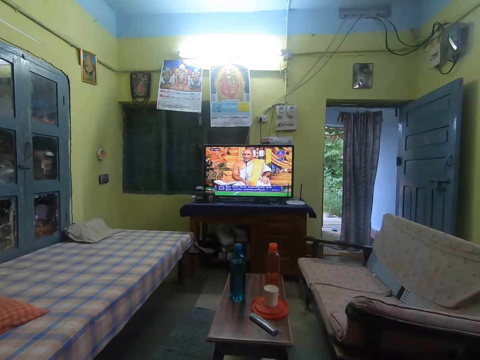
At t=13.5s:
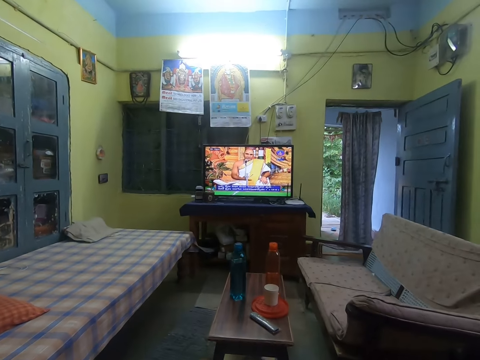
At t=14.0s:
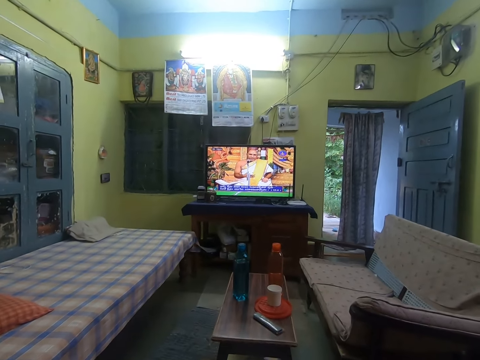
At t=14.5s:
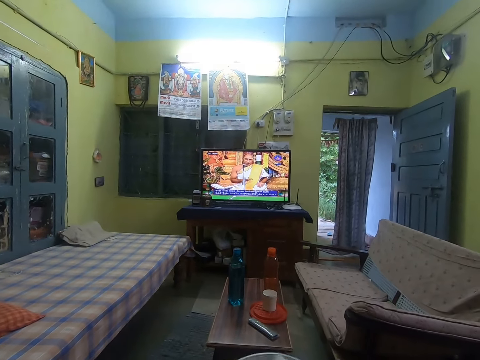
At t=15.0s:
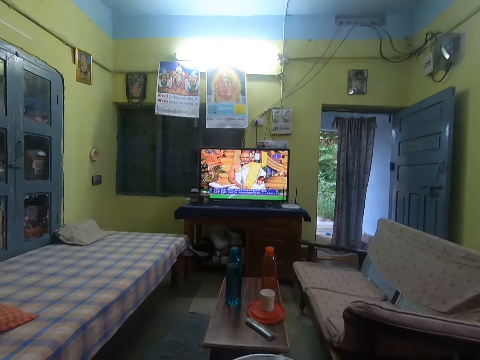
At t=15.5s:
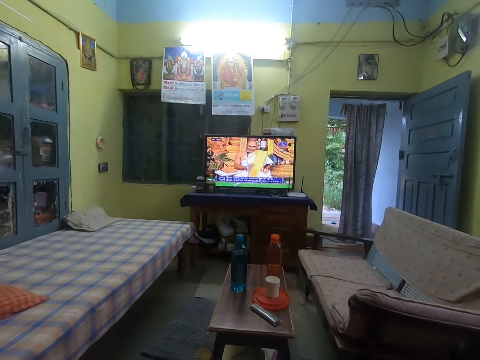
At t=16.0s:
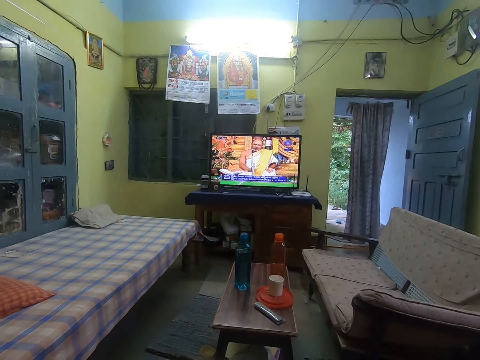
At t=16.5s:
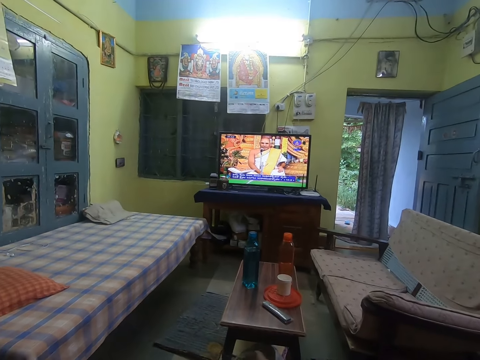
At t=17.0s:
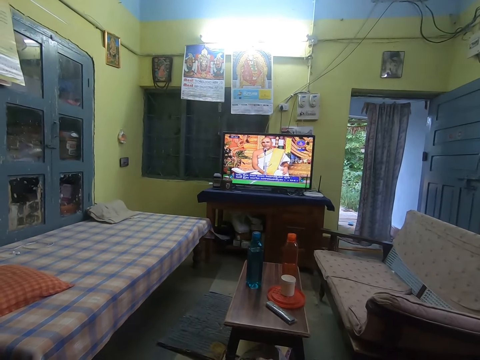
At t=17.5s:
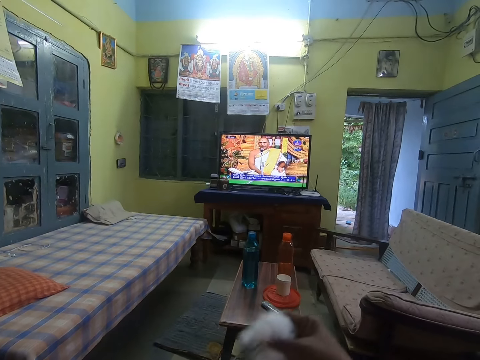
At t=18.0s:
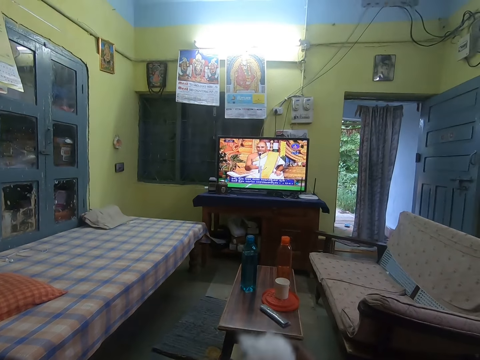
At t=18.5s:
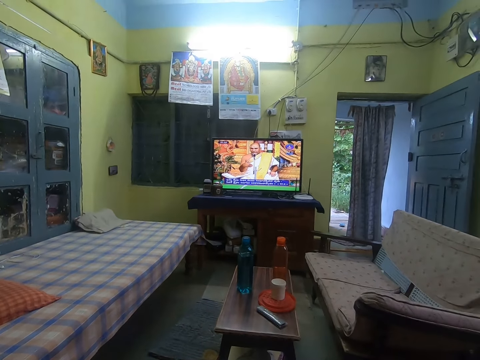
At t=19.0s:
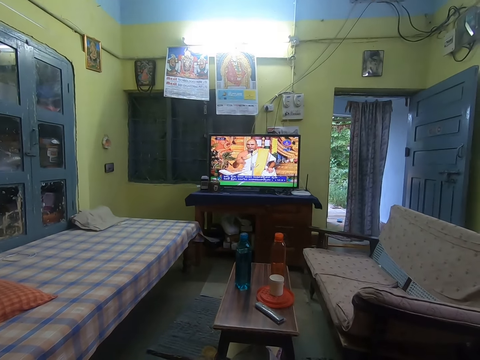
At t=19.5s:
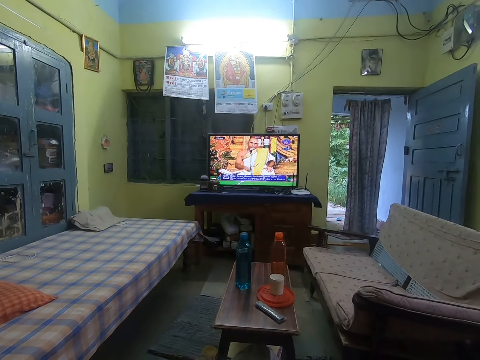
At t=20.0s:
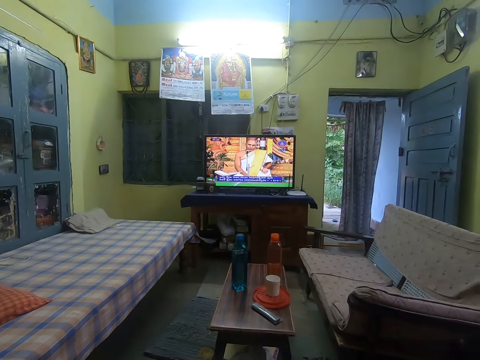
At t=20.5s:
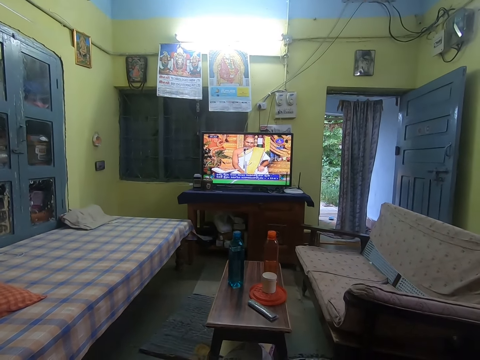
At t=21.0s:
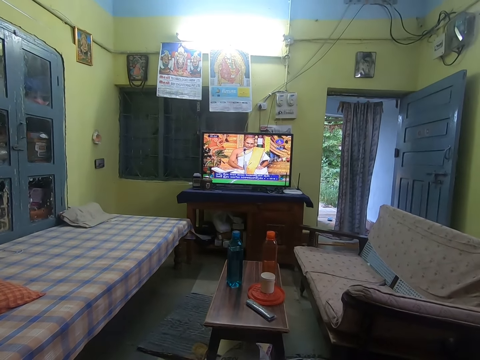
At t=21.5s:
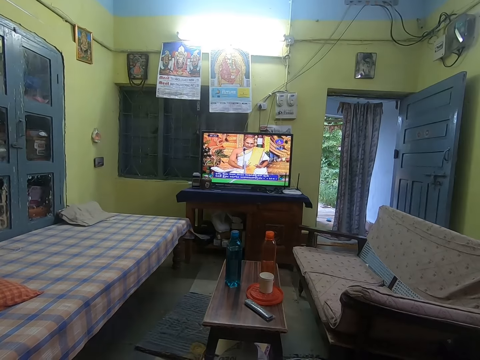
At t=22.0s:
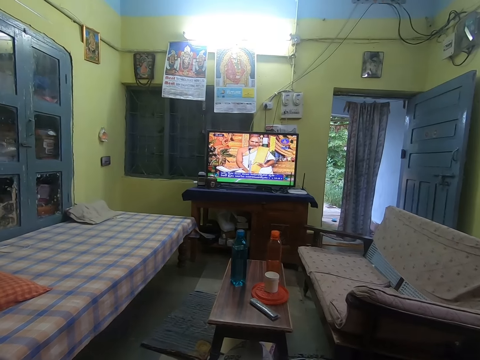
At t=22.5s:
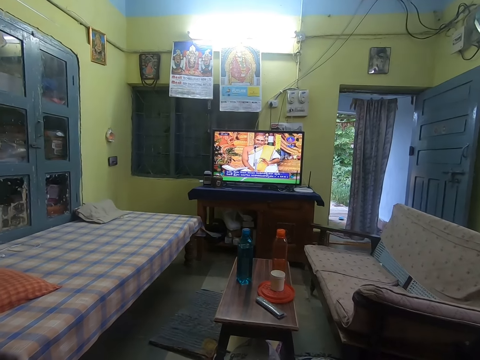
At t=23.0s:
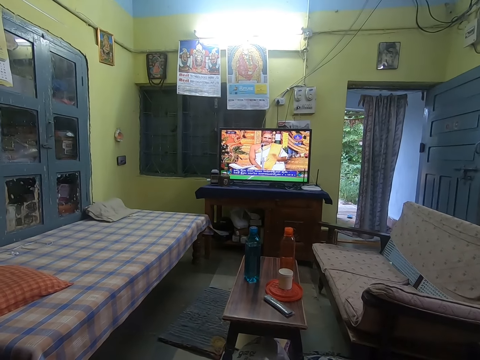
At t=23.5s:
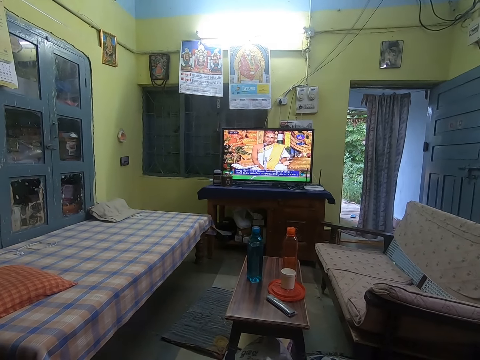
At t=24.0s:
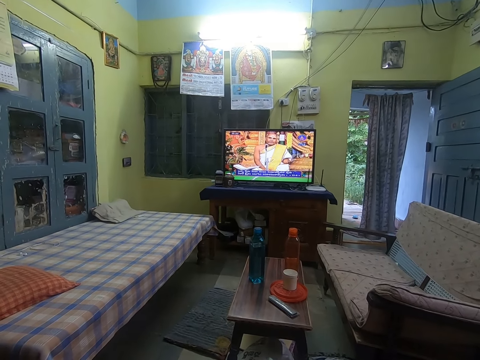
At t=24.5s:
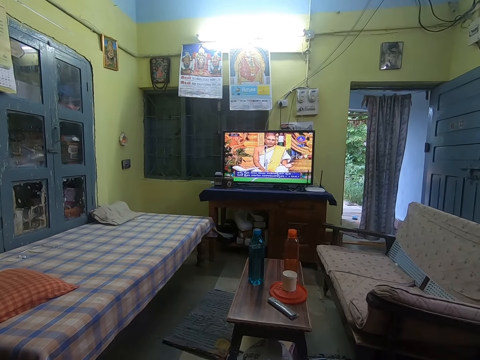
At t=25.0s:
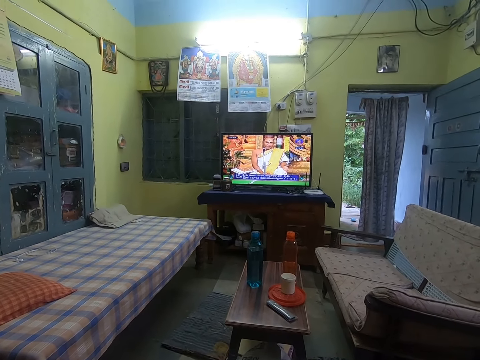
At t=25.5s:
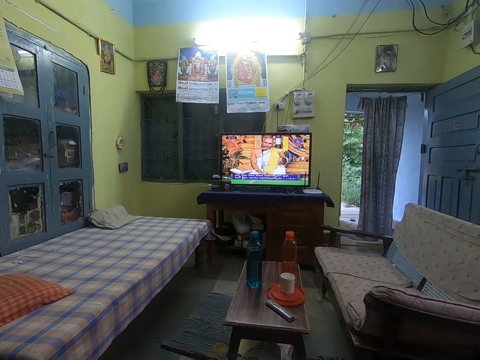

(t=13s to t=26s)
The camera wearer raises a tray of cotton with her hands. She interacts with a man. She raises a piece of cotton with her right hand. She passes the piece of cotton from her right to left hand. She interacts with the man.

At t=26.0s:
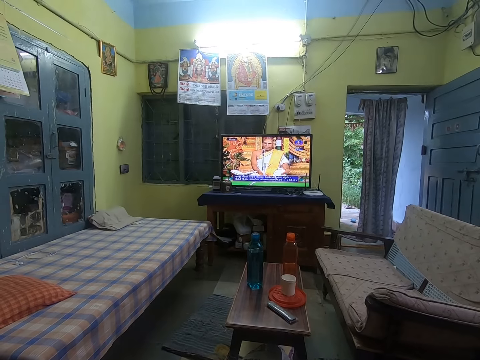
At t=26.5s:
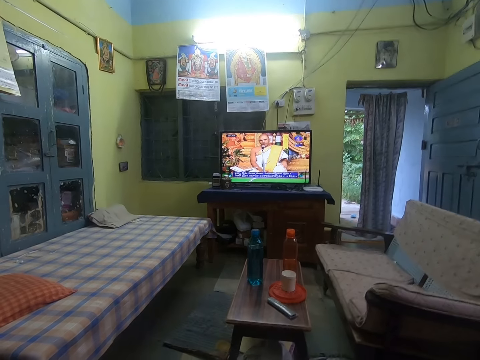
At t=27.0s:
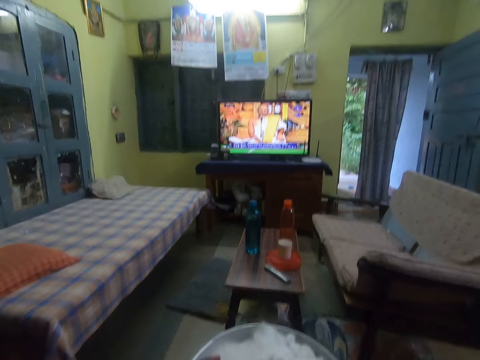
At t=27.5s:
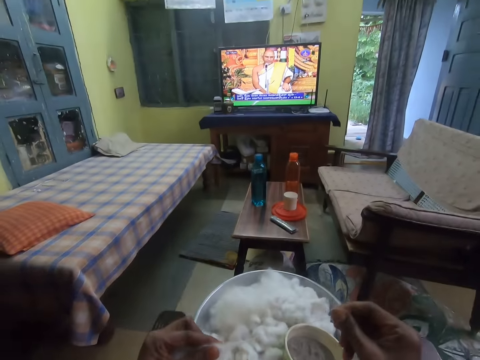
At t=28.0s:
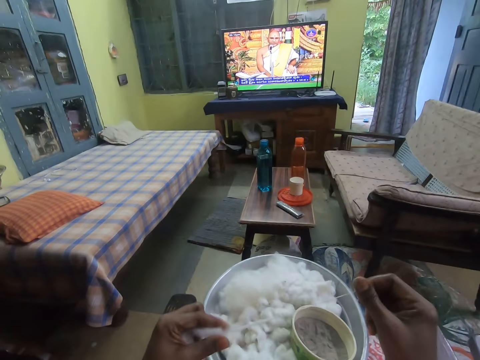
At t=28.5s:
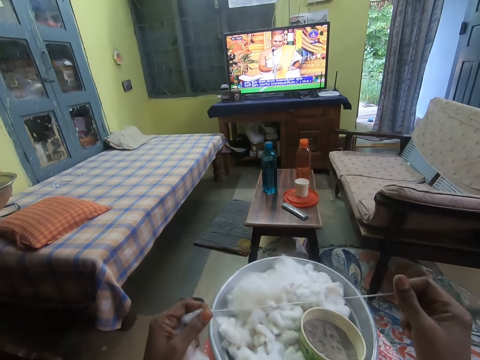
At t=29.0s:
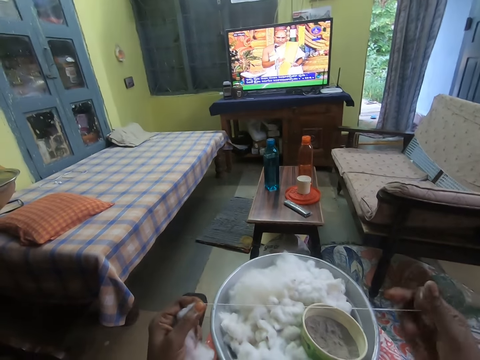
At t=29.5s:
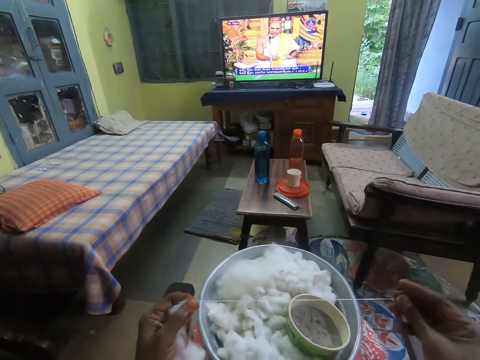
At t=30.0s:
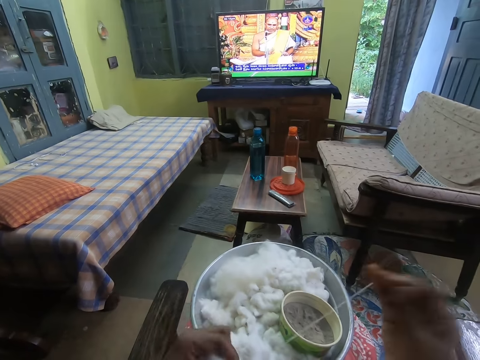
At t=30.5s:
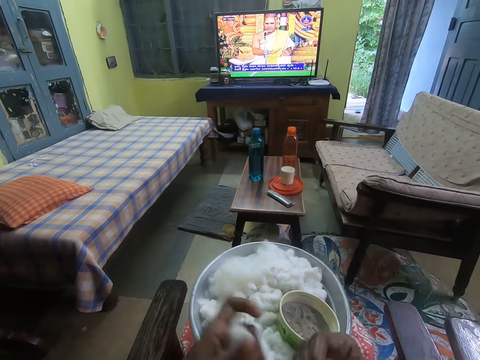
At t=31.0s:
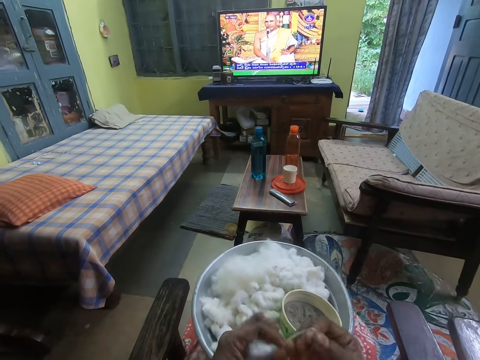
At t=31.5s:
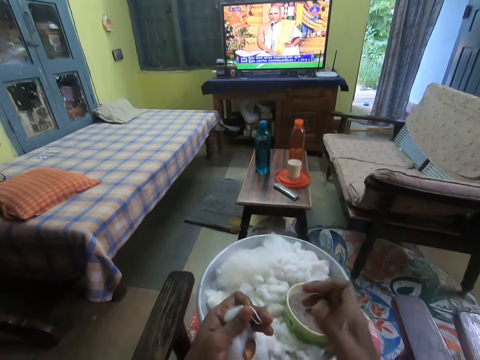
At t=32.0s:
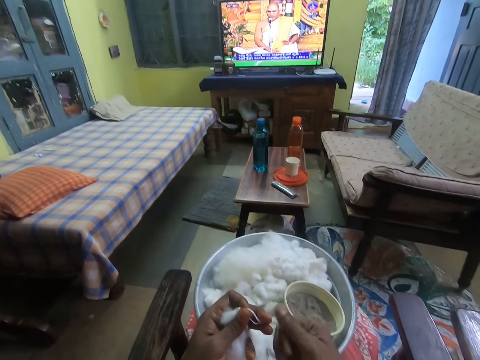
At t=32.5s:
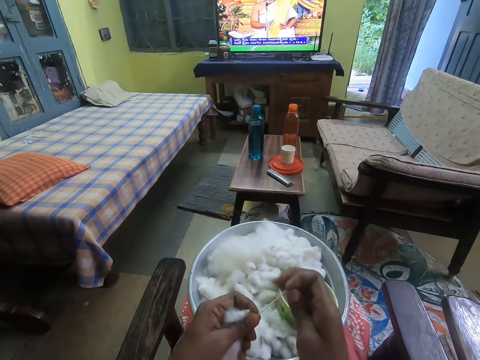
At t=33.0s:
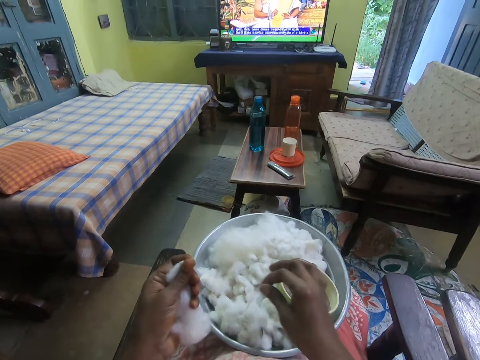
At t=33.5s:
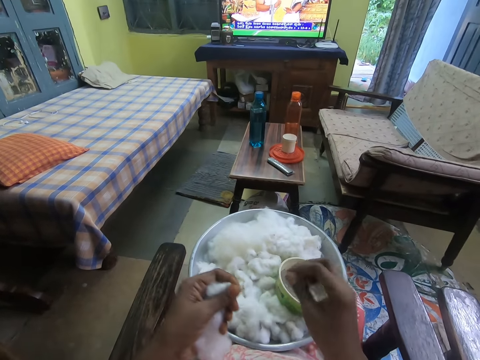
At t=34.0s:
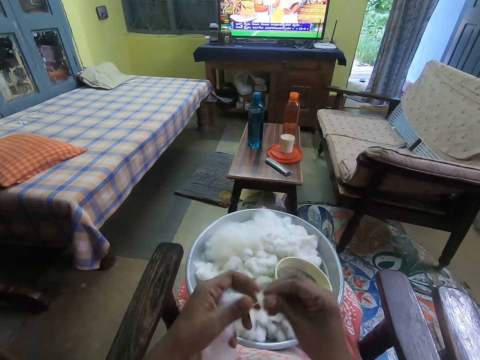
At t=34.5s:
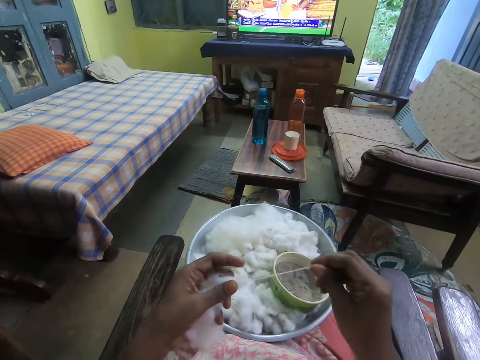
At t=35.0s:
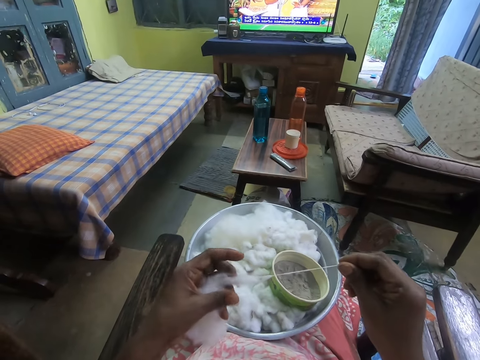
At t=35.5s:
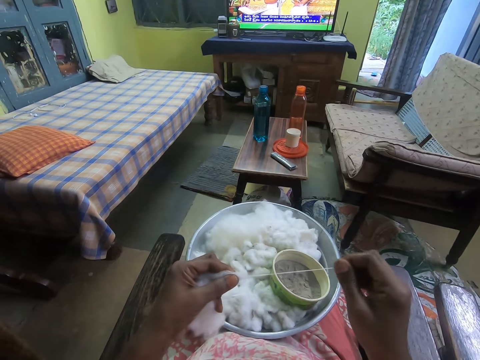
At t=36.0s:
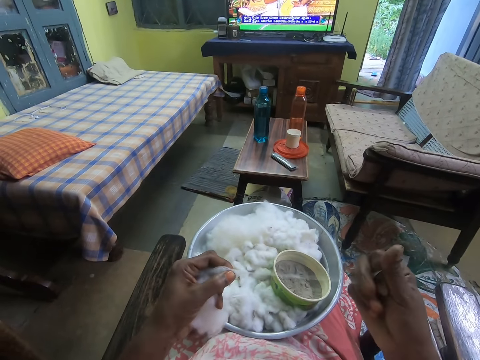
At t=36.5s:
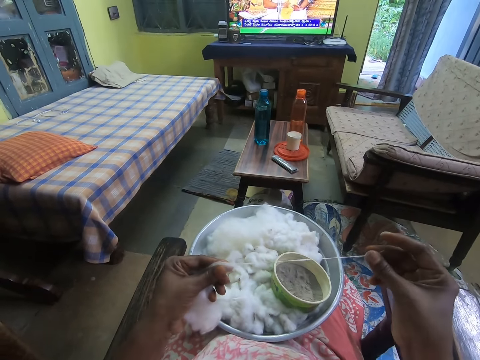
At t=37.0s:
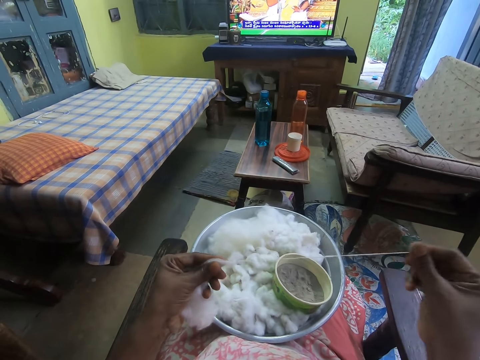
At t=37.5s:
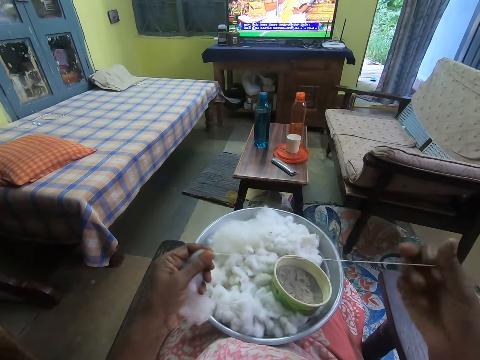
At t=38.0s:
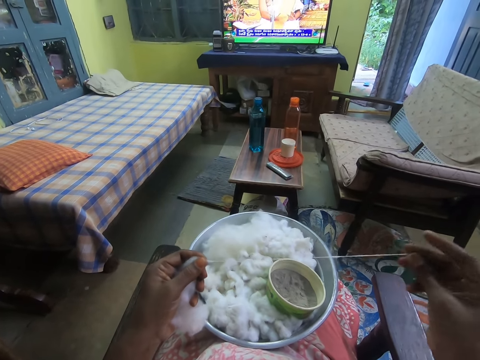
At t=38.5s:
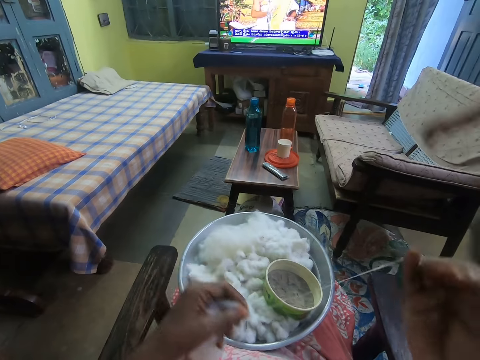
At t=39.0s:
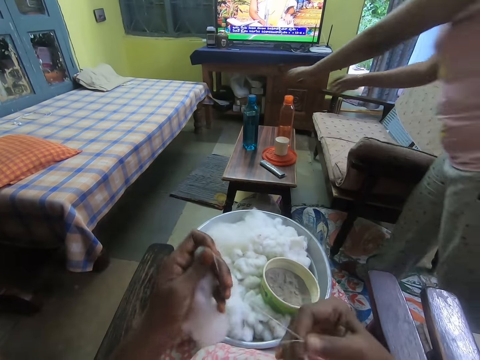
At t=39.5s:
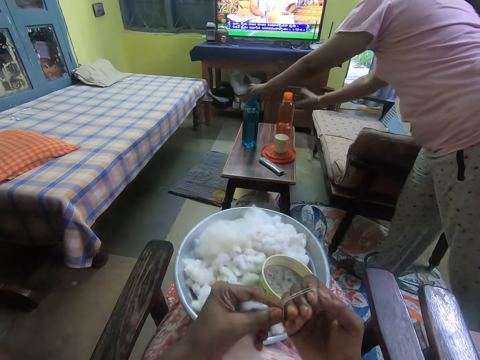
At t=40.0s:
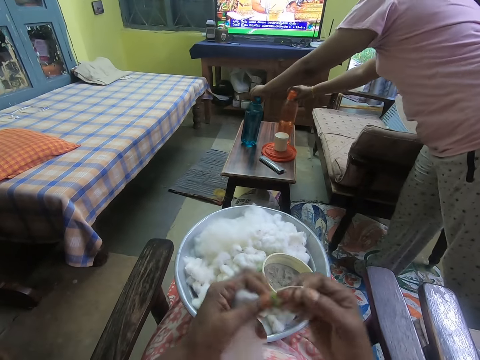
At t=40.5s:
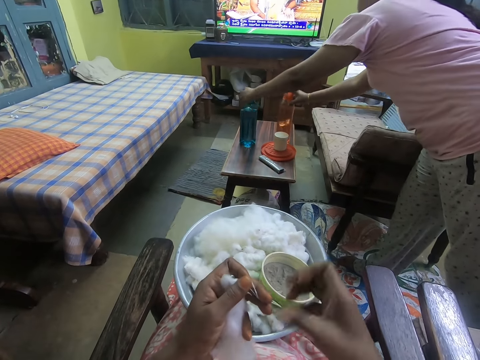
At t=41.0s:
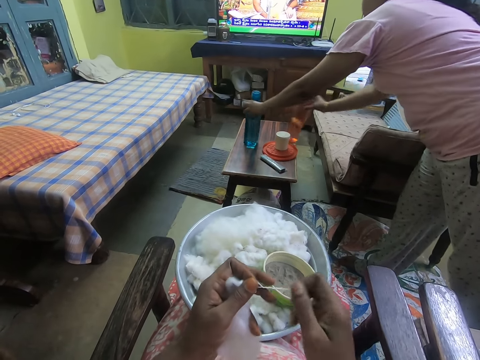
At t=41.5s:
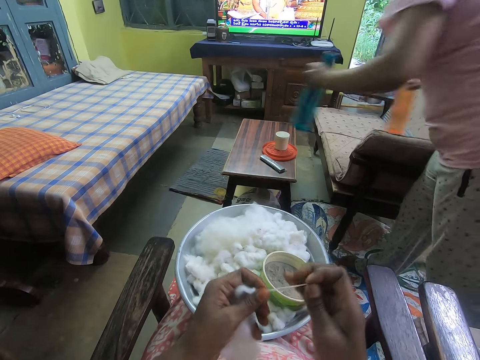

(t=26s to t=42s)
The camera wearer gins cotton with her hands. She prepares the cotton in small bits. A woman picks up a blue bottle on a table with her left hand. She picks up a red bottle on the table with her right hand.
